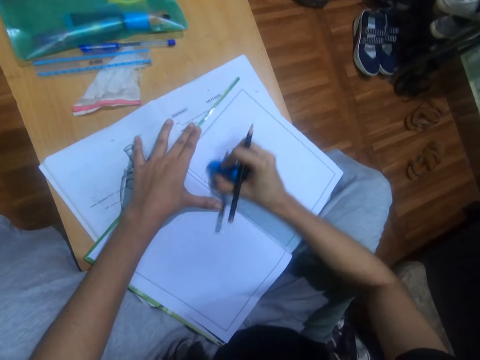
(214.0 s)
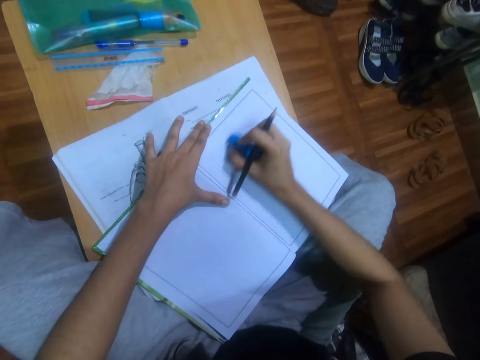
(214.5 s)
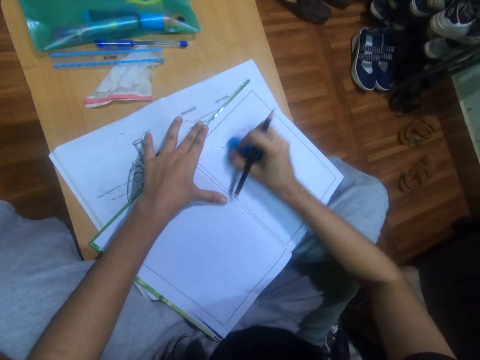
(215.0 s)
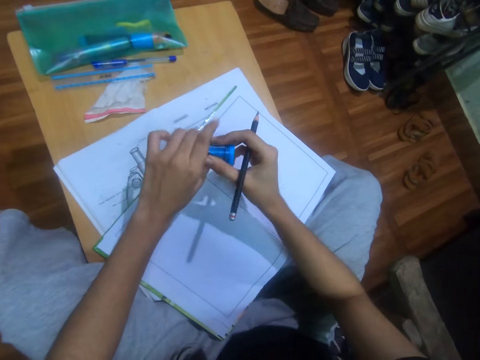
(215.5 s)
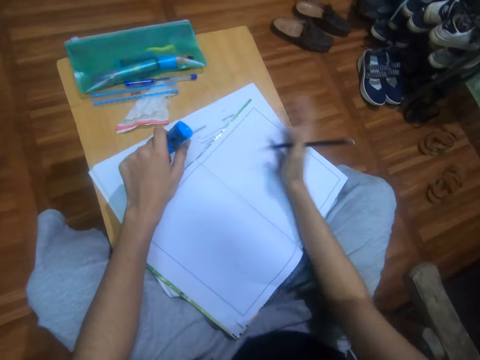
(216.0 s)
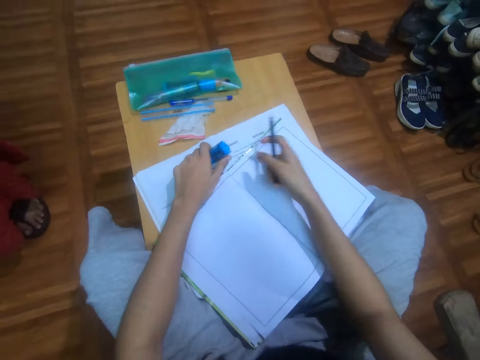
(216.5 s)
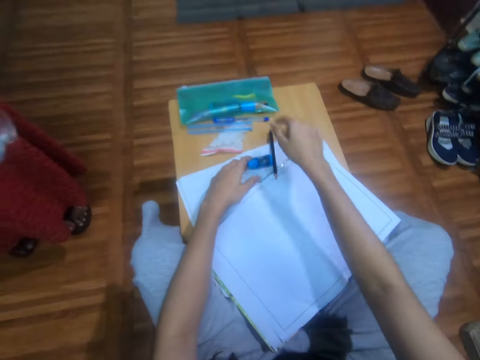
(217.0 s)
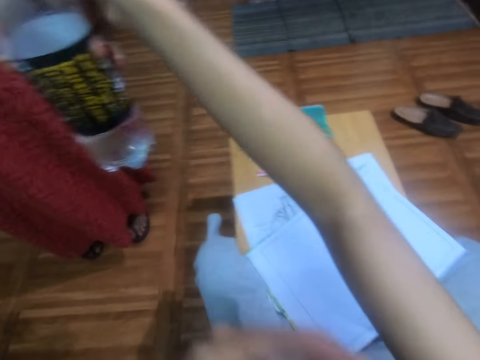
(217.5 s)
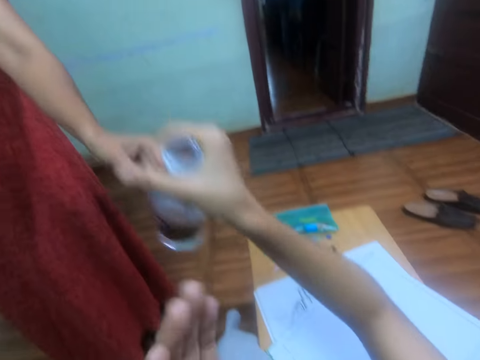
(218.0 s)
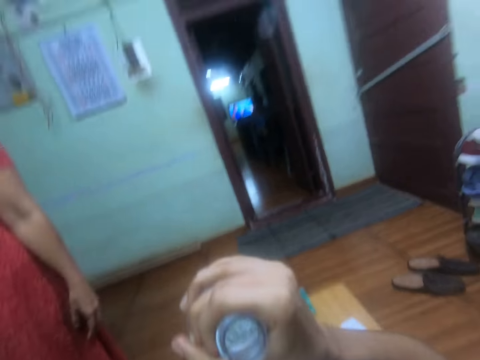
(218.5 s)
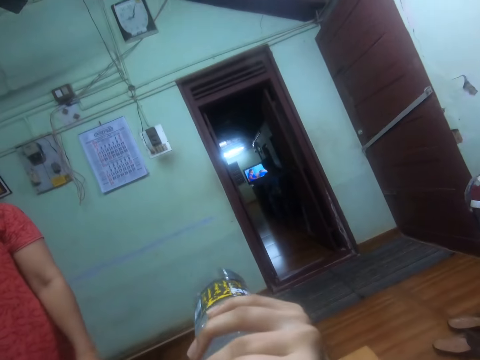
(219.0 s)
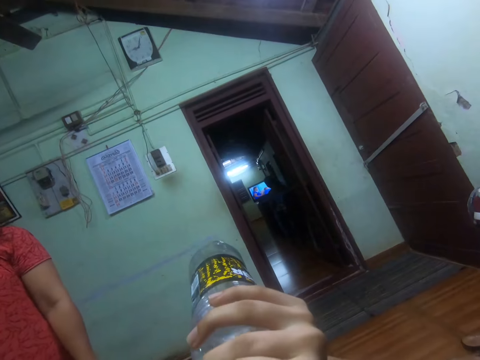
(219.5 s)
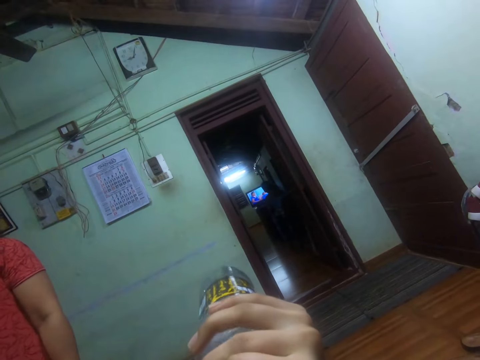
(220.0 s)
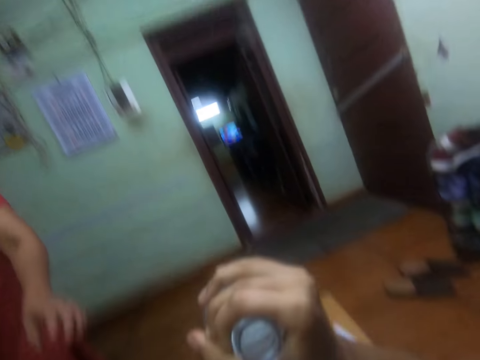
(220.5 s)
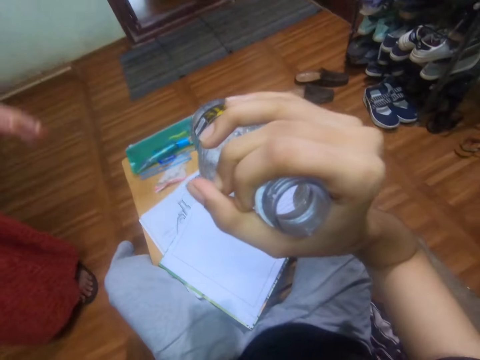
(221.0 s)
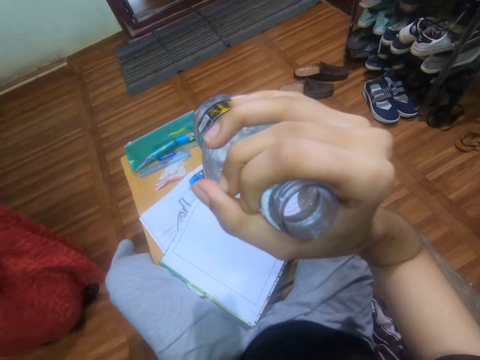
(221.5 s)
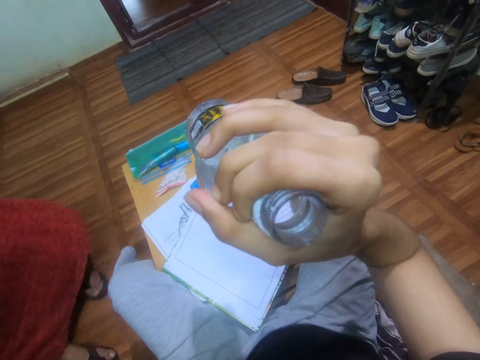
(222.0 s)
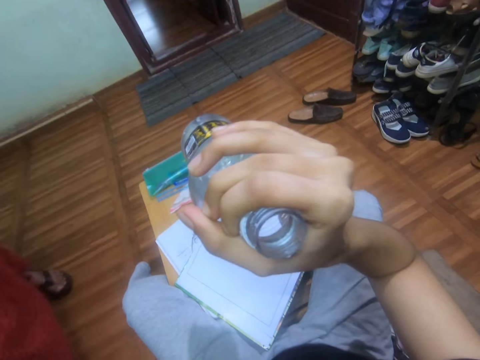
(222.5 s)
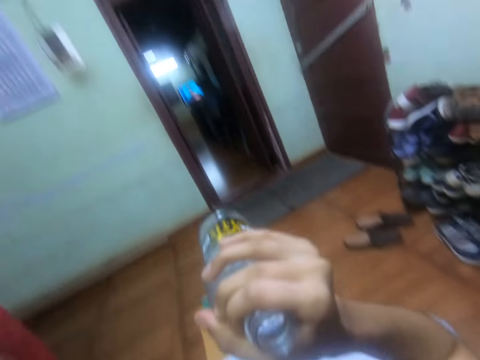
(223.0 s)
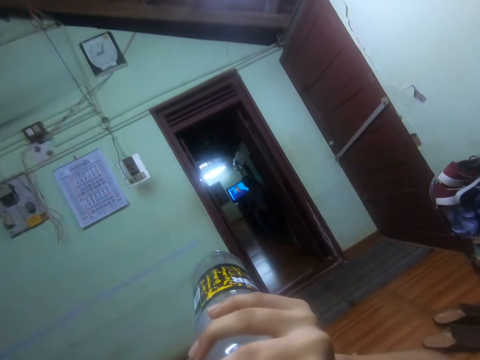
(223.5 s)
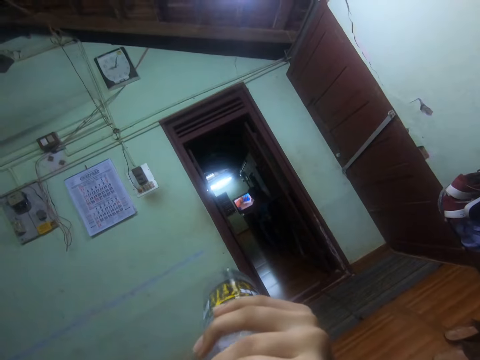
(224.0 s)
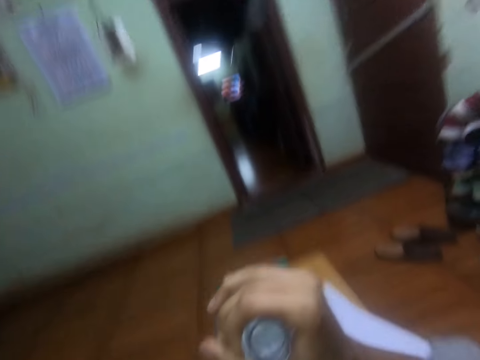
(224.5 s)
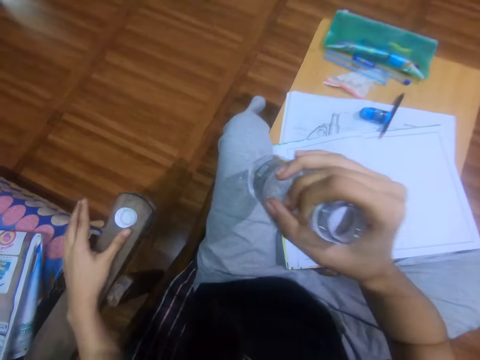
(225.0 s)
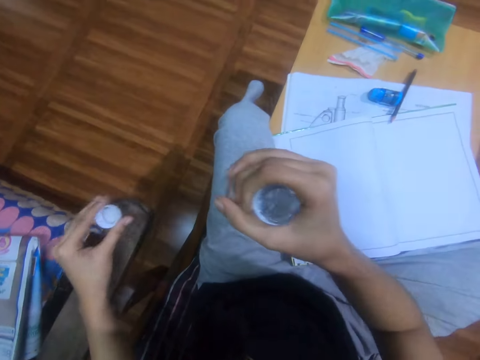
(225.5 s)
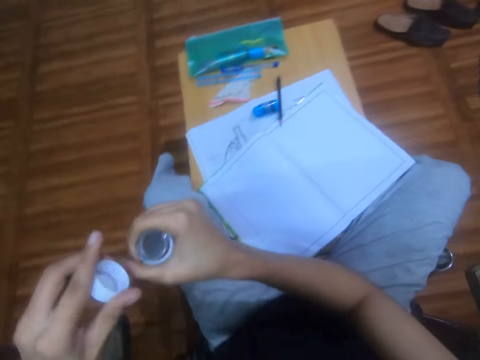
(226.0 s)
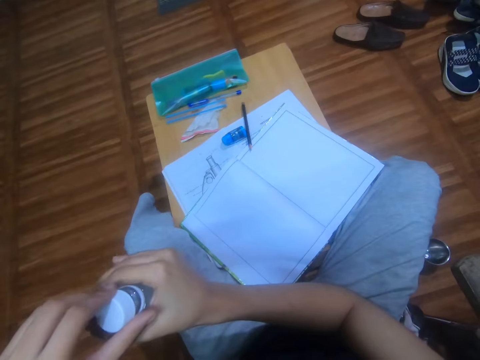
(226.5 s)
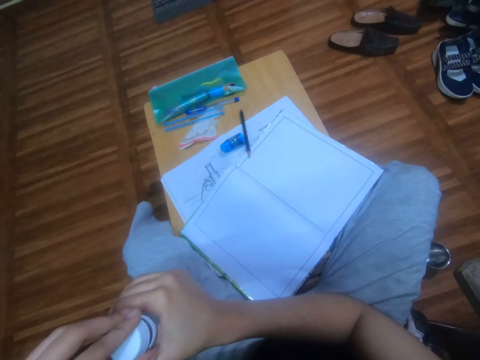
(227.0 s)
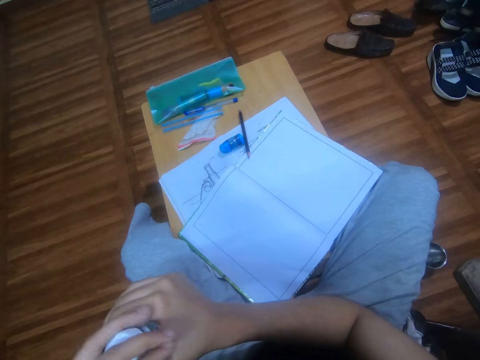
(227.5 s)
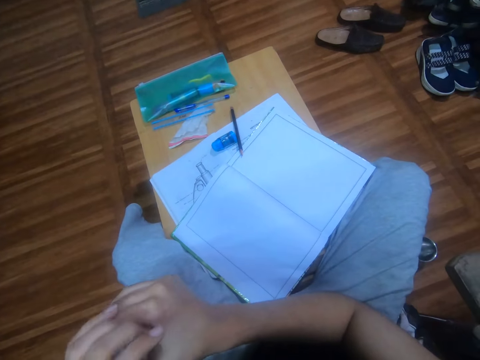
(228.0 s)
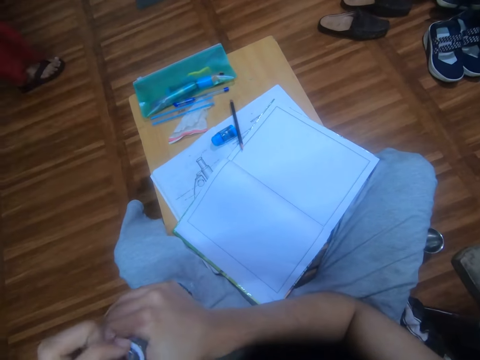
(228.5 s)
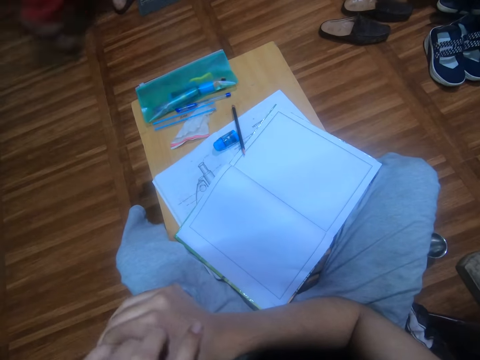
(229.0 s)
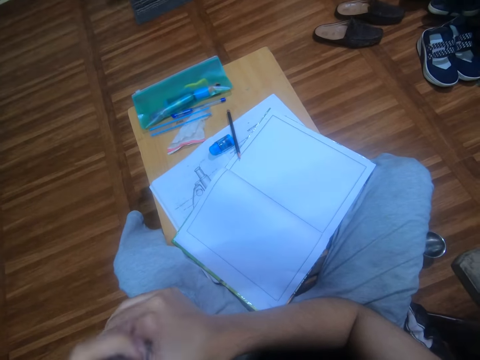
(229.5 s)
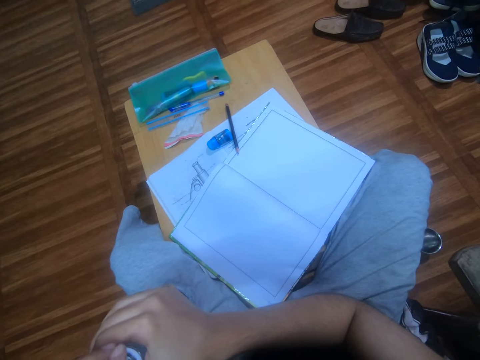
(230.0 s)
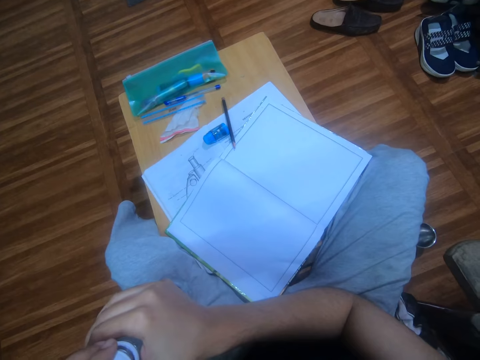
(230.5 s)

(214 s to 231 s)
The camera wearer exchanges the rubber to the left hand. They wipe the book with the right hand. They place the rubber on the table and place the pencil on the table. They pick a bottle of water from a person. They drink water from the bottle. They pick a bottle top or lid on the chair. They cover the bottle with the lid.

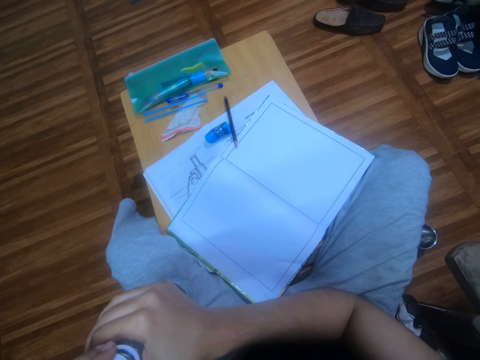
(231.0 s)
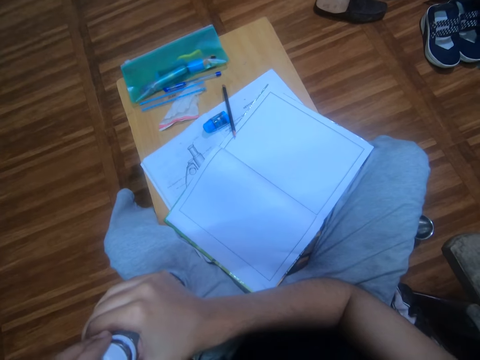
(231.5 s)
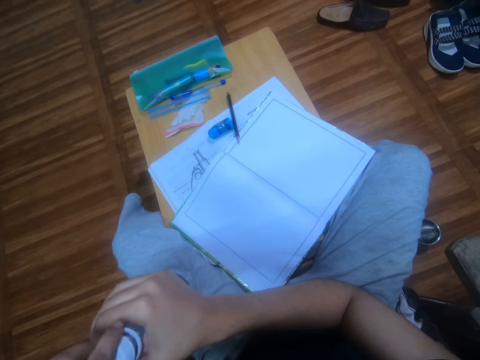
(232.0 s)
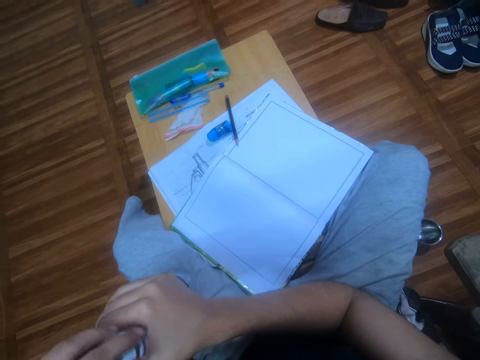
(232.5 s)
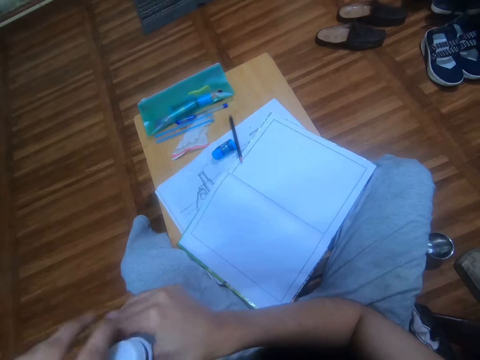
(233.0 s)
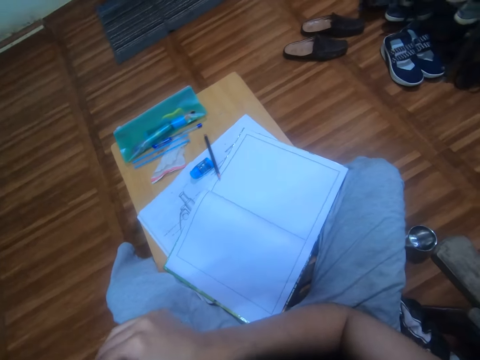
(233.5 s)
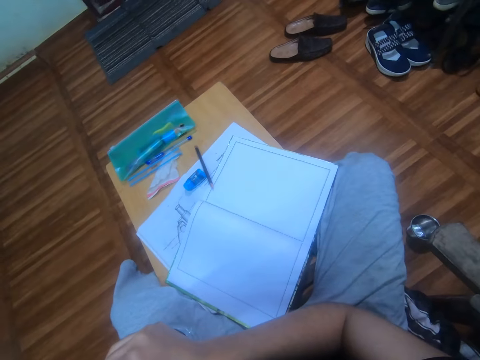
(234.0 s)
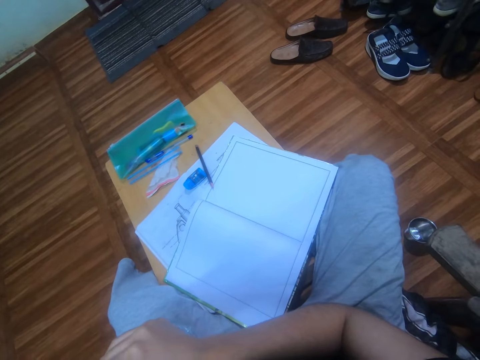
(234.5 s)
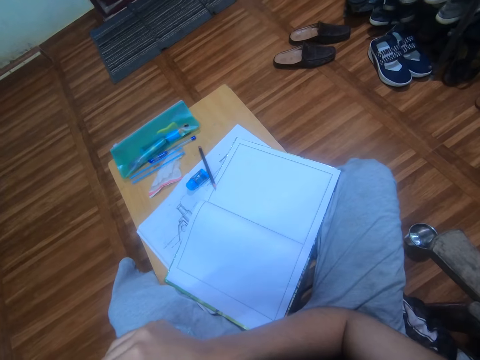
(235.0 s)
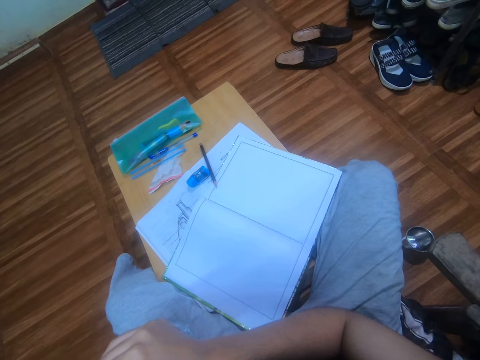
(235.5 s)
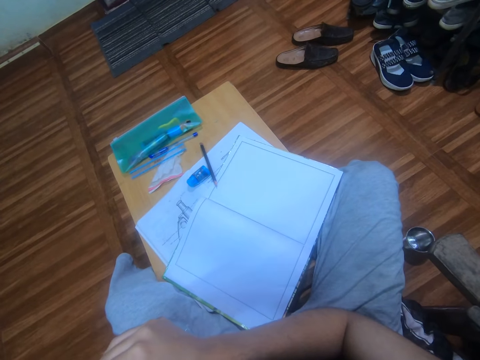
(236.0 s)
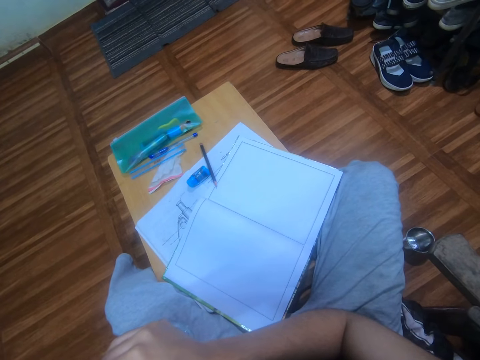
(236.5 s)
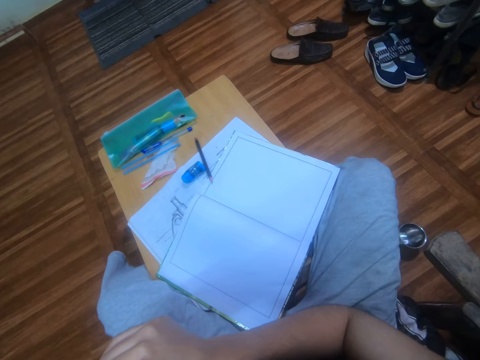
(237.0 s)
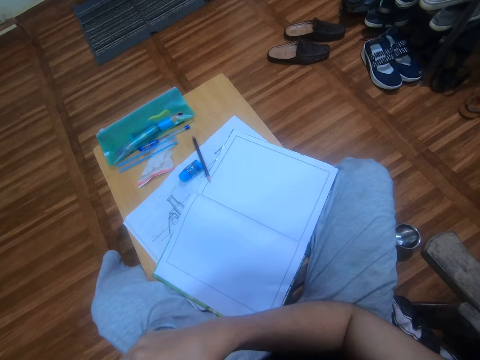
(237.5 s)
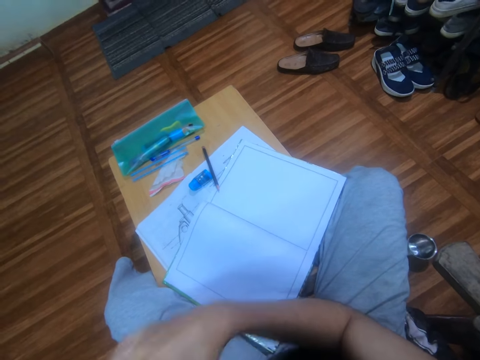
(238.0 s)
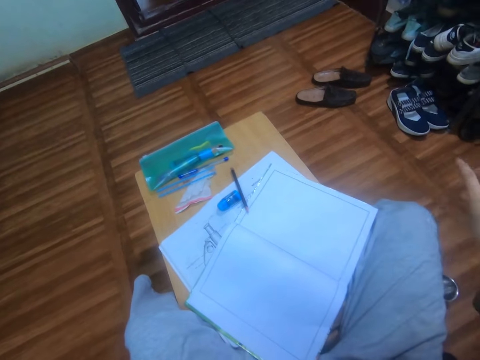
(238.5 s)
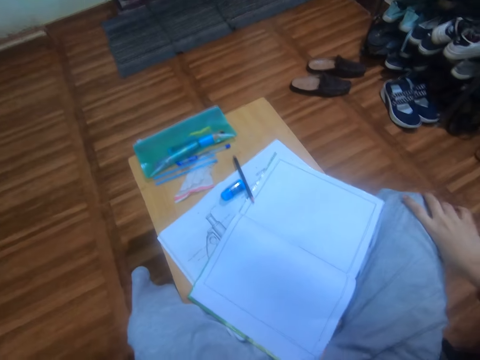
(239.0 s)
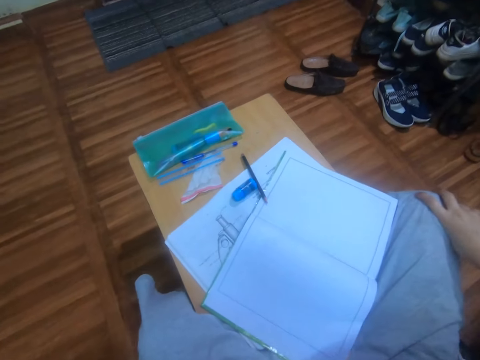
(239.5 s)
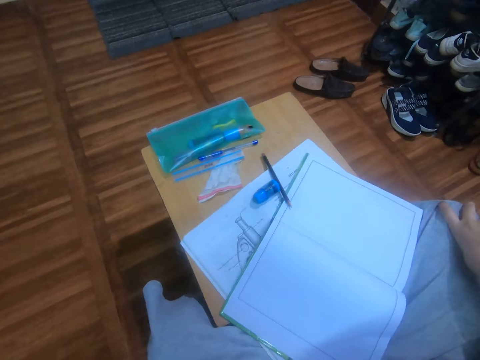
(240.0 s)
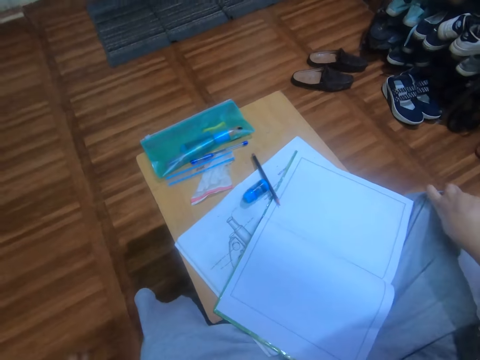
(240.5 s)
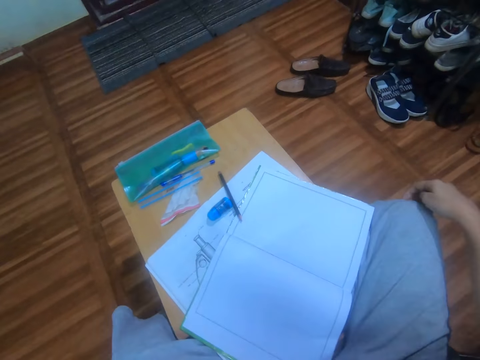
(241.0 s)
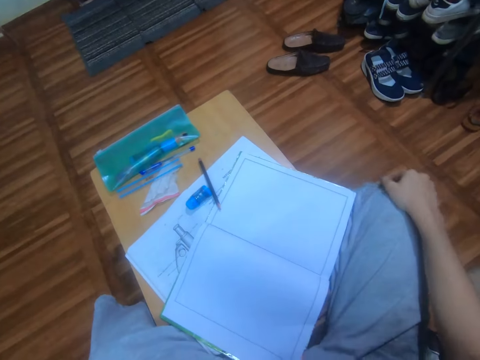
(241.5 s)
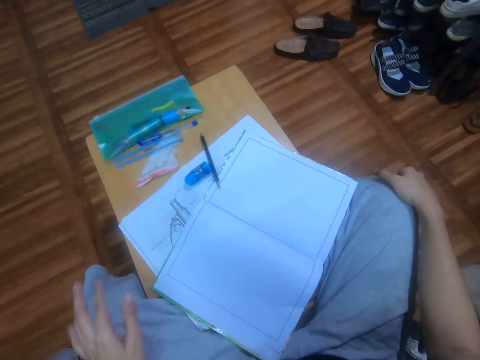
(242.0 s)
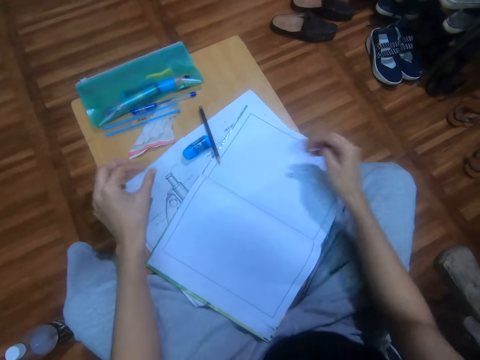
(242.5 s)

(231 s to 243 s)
The camera wearer places the right hand on the knees.
